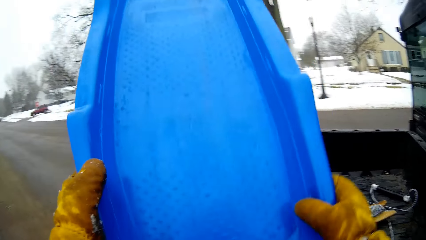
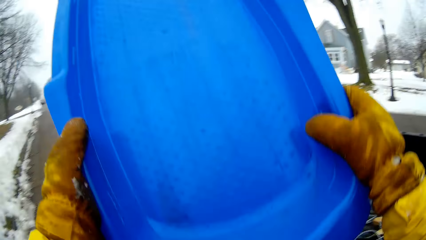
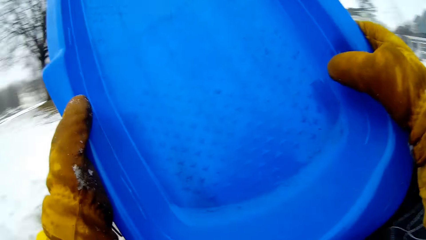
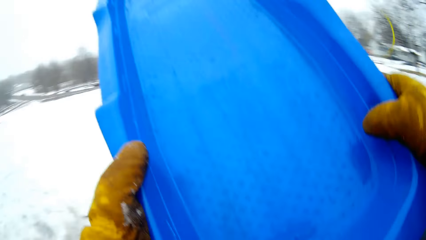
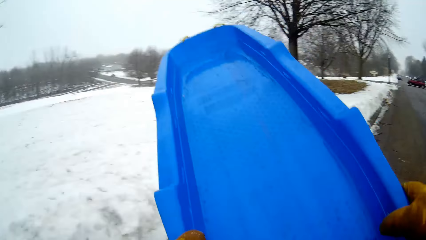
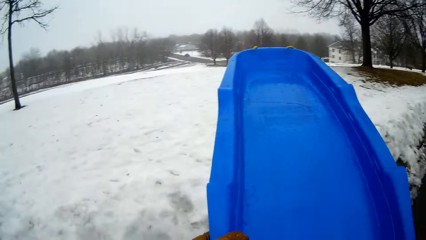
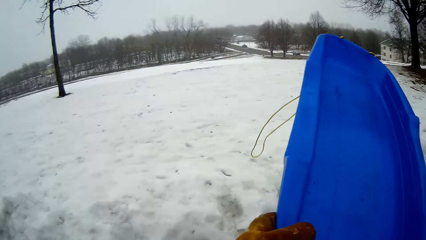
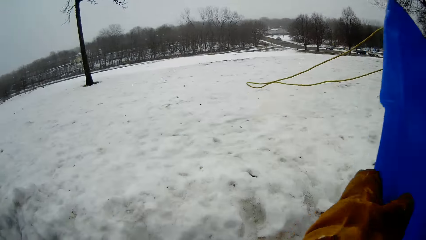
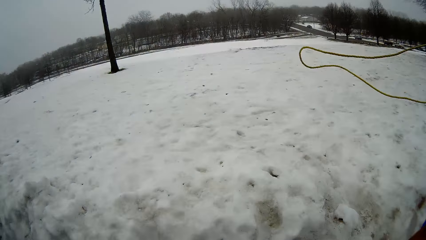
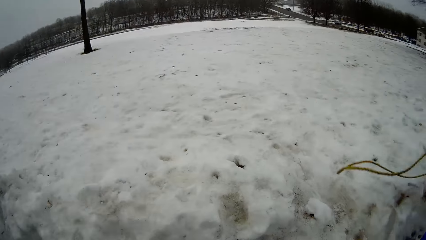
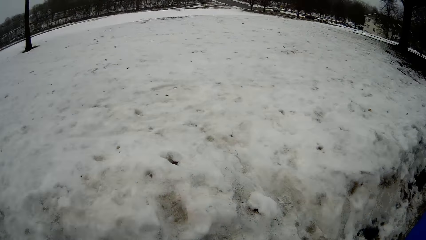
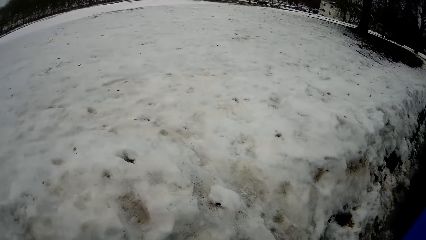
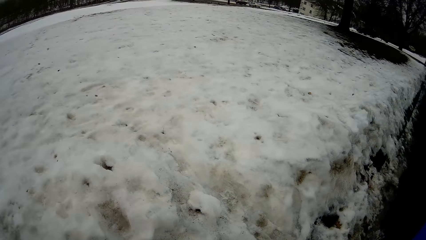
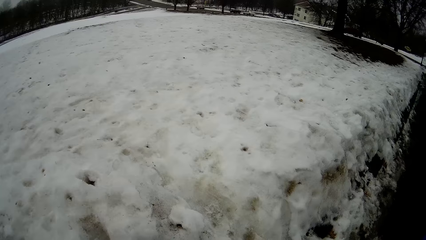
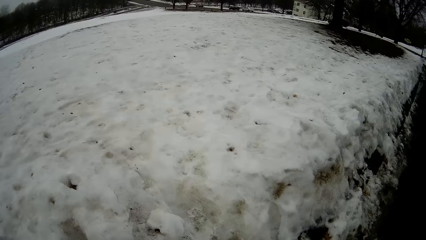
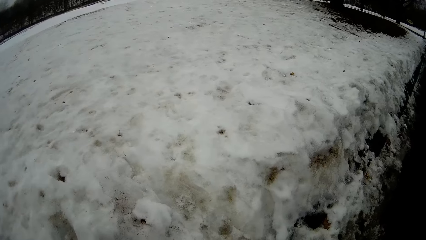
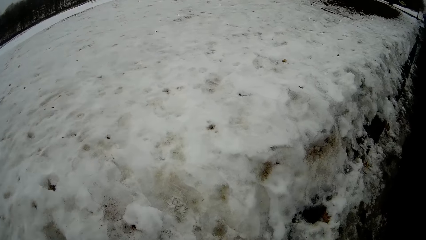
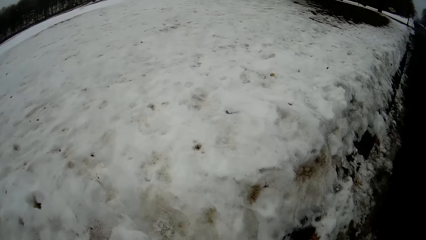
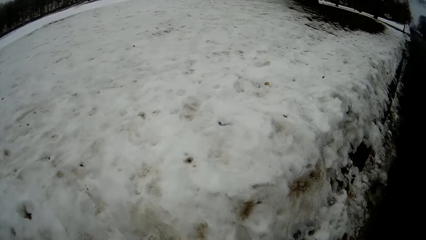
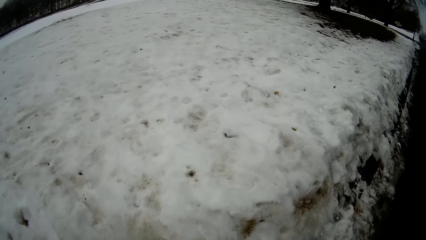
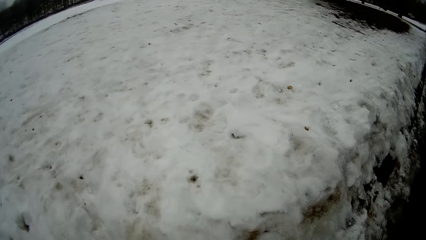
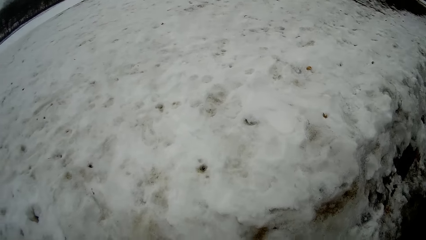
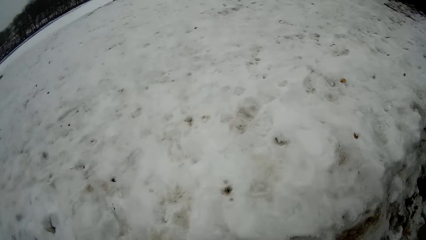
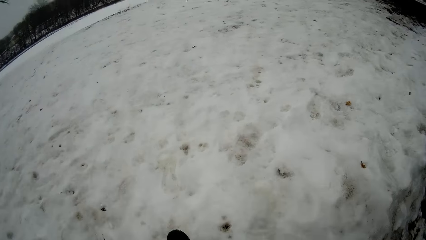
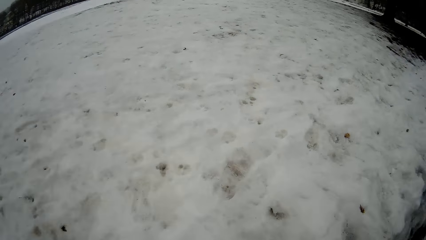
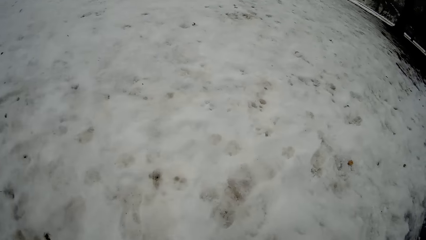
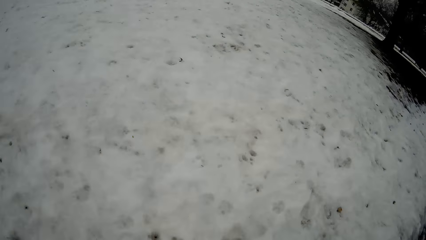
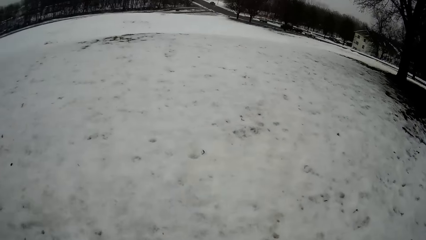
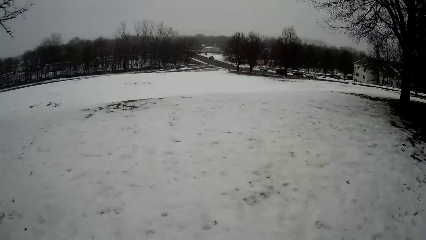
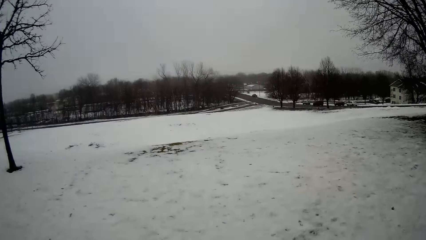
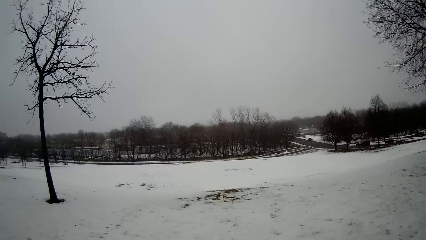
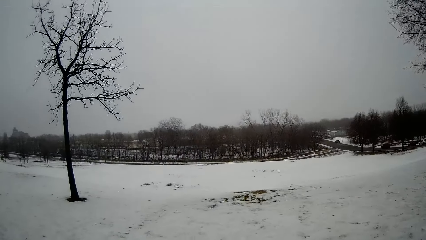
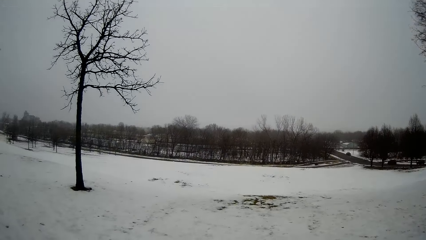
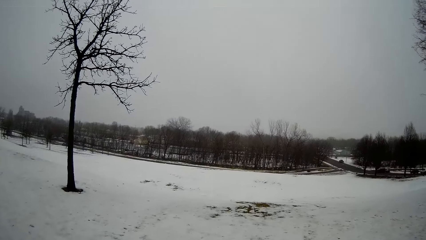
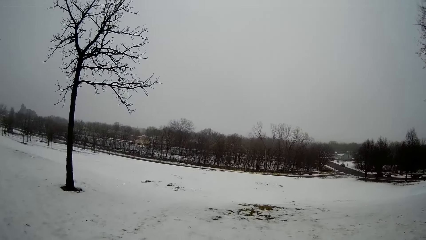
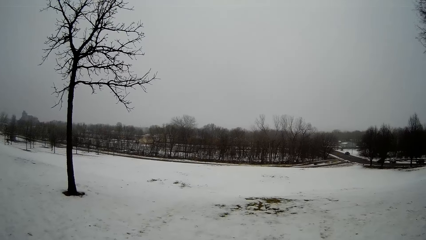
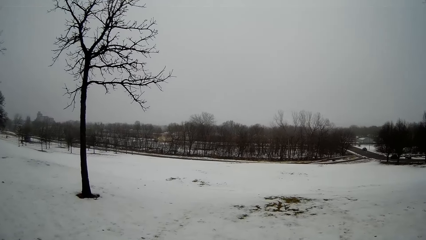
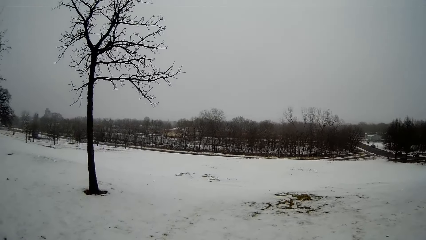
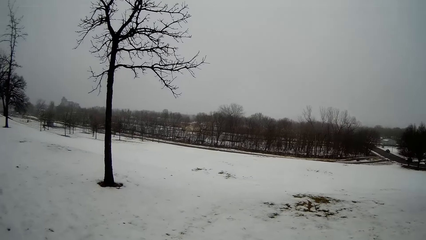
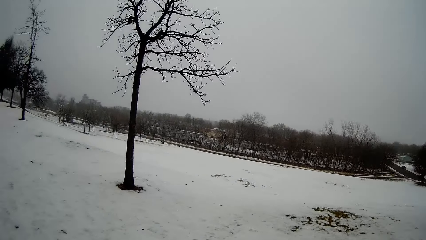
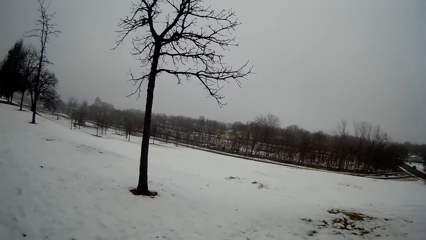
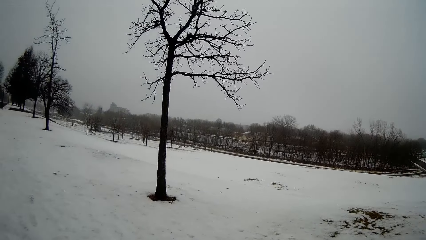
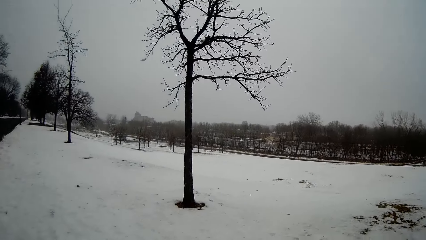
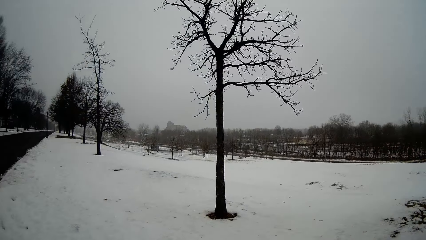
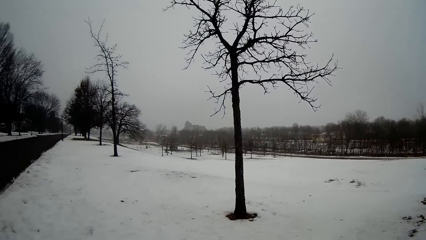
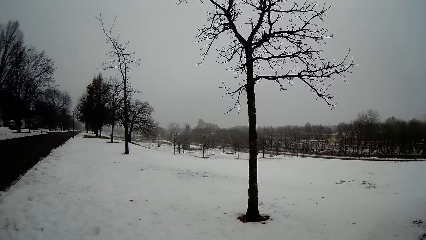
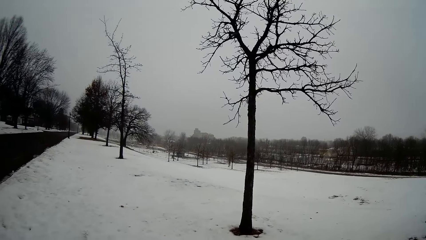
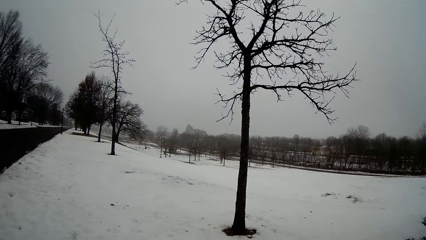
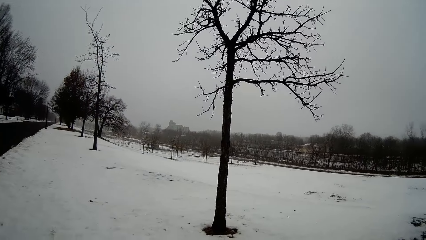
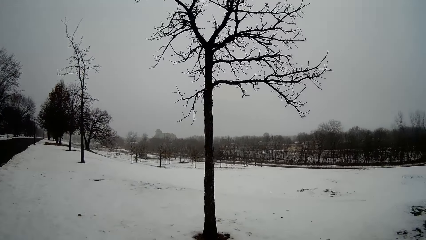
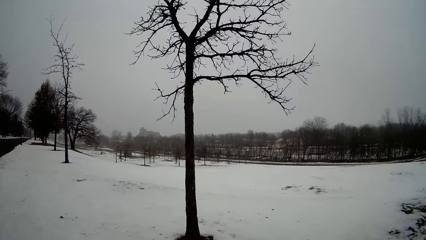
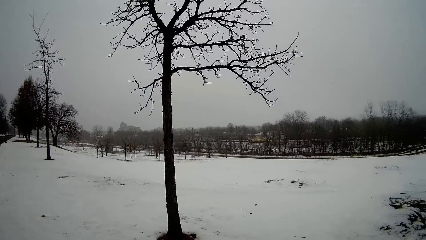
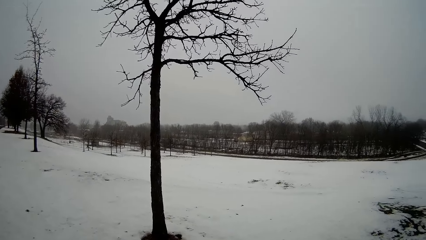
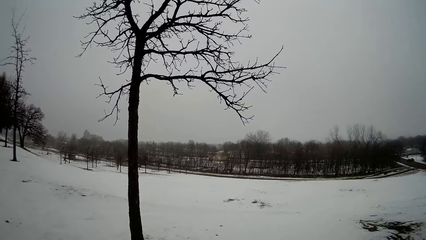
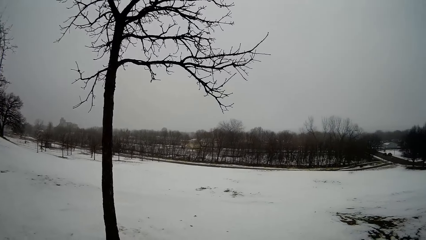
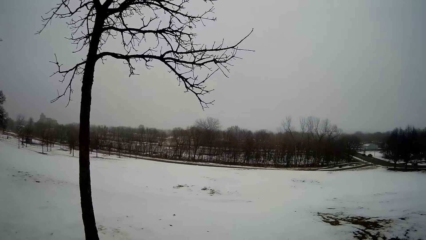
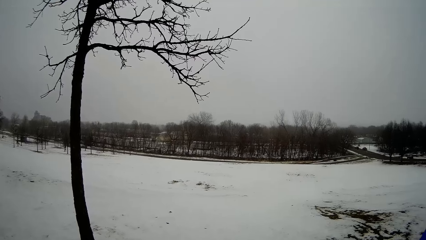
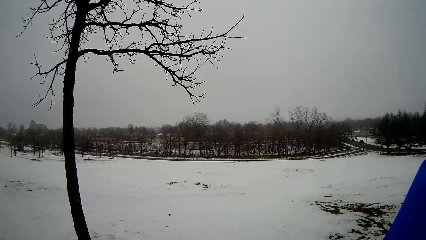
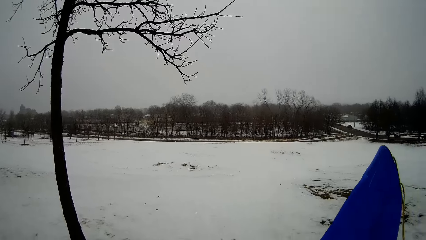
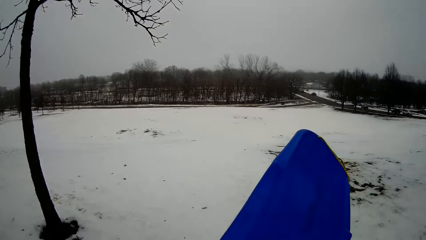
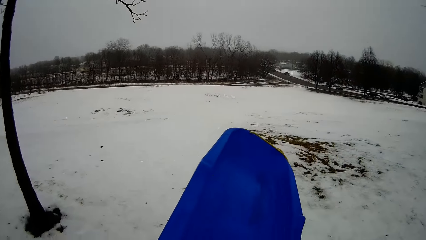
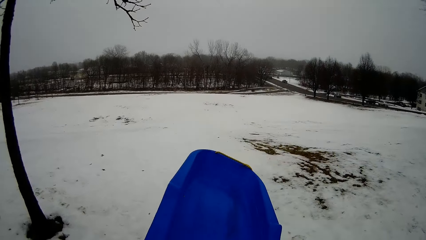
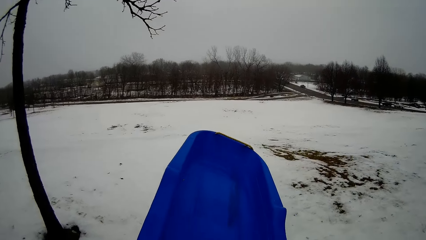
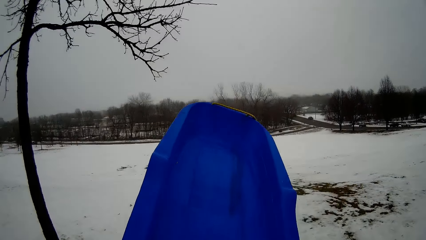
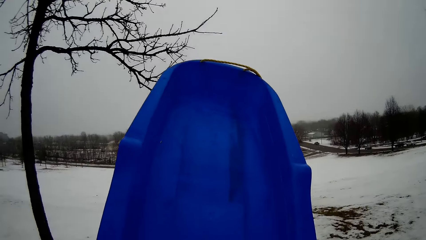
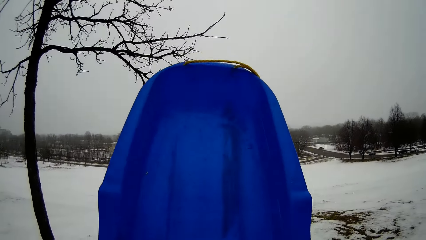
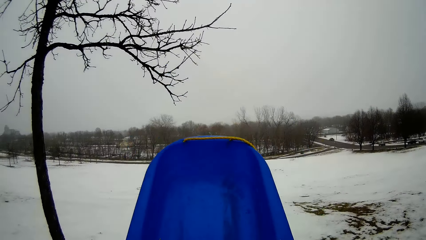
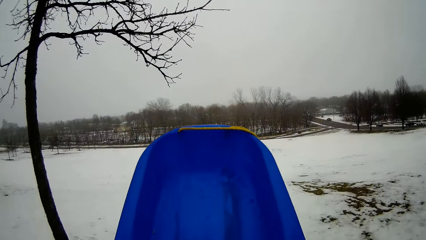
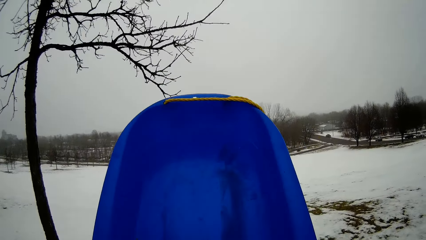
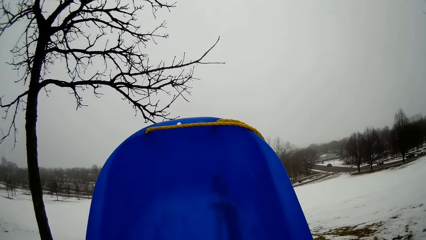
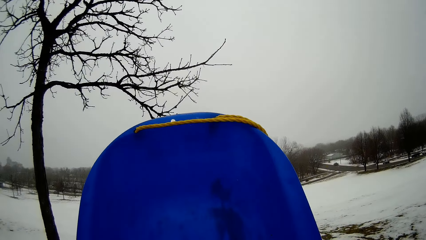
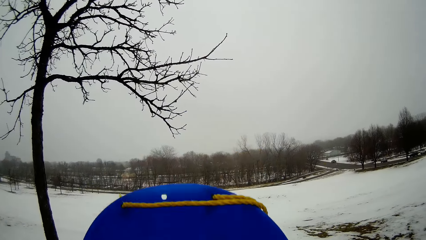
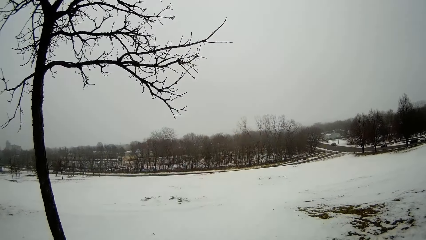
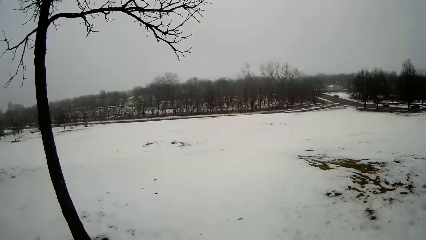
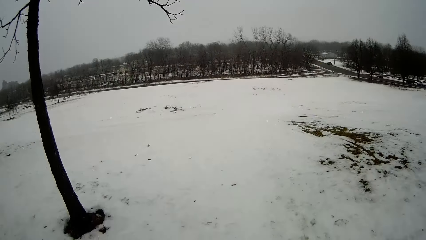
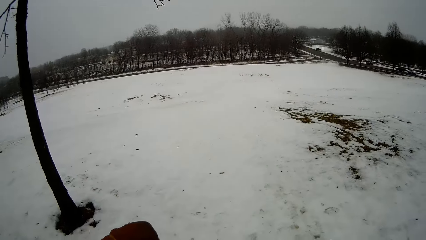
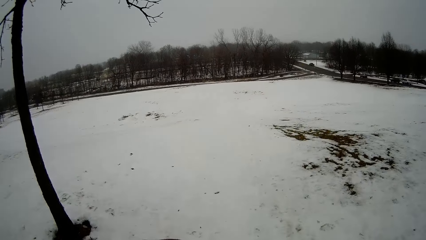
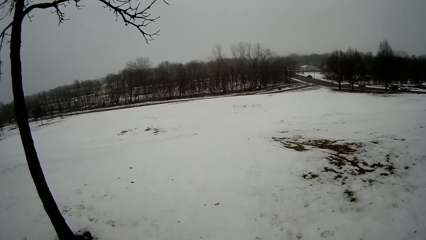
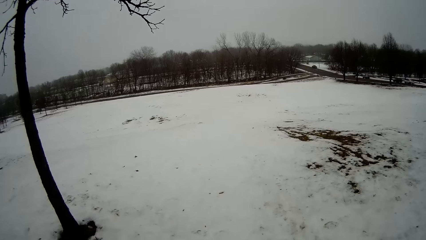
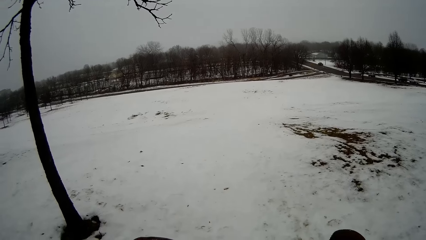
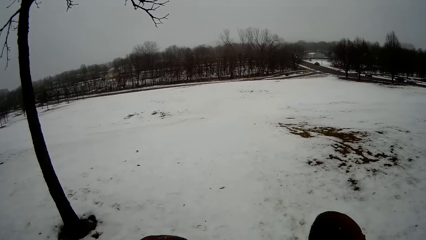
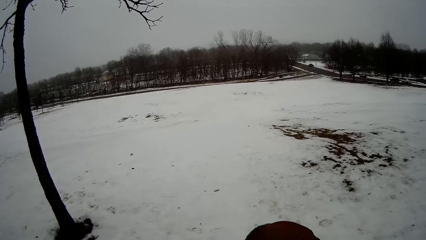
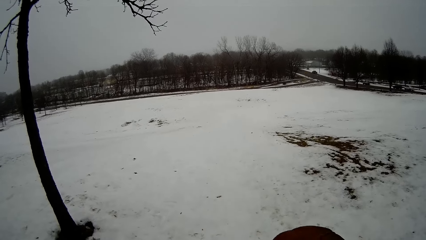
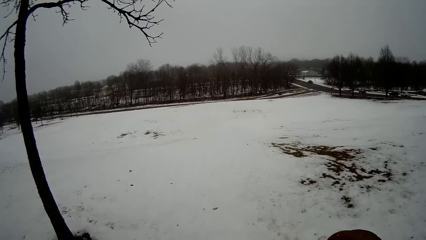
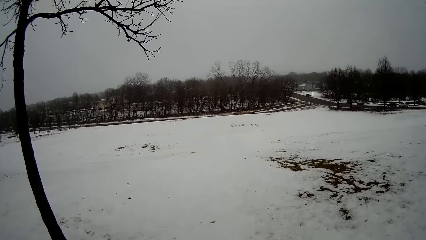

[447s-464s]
The camera wearer walks to the snow from the road. They look around. They walk. They lift the sled.
